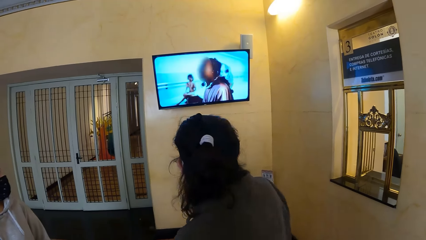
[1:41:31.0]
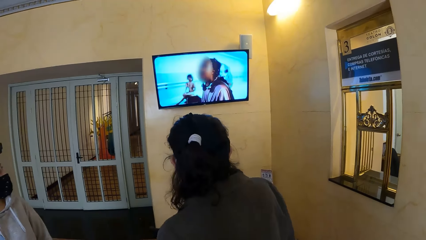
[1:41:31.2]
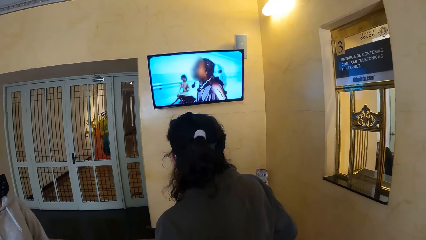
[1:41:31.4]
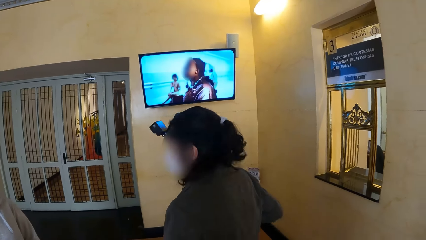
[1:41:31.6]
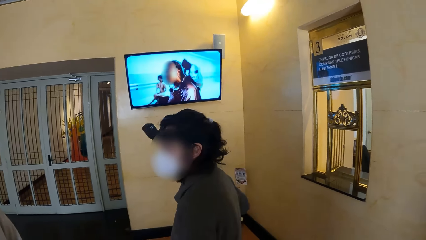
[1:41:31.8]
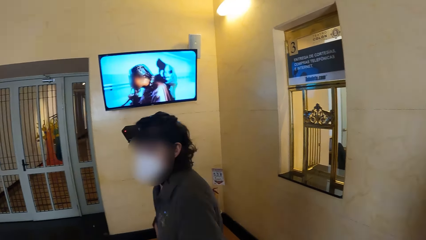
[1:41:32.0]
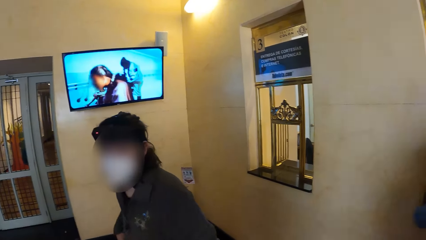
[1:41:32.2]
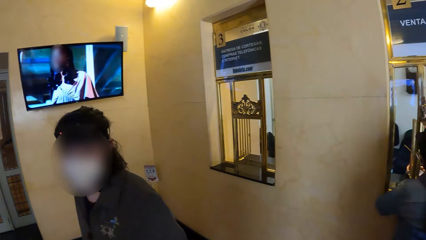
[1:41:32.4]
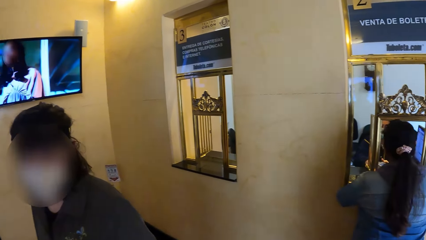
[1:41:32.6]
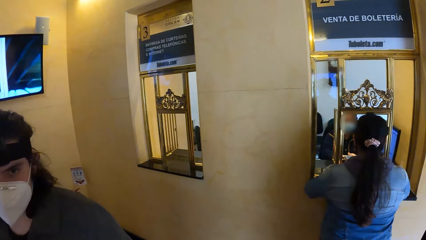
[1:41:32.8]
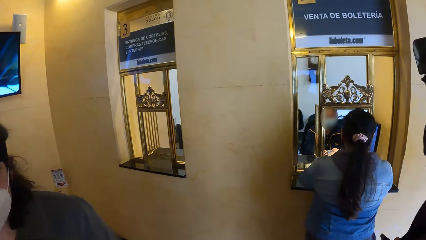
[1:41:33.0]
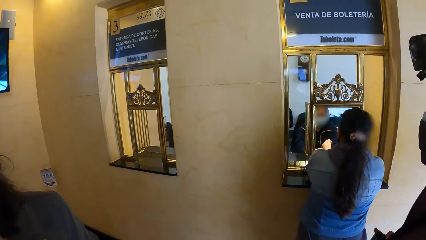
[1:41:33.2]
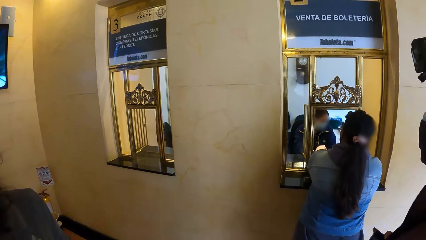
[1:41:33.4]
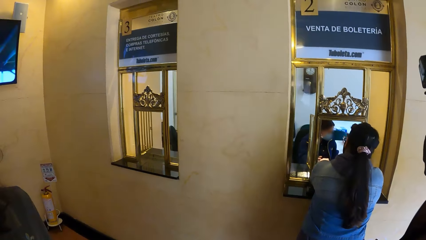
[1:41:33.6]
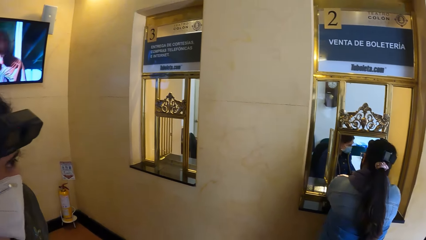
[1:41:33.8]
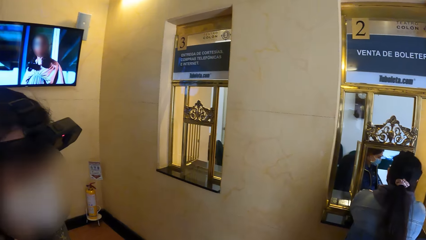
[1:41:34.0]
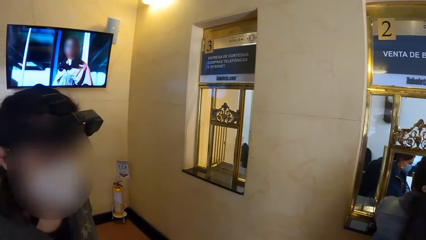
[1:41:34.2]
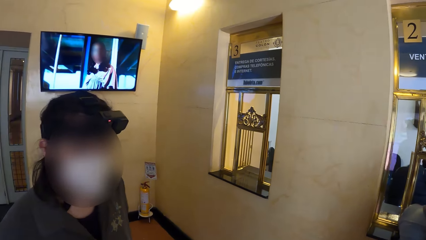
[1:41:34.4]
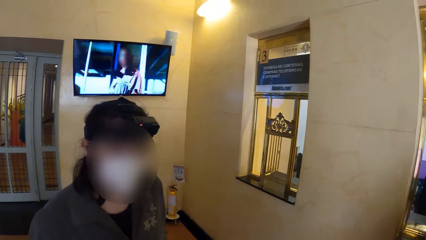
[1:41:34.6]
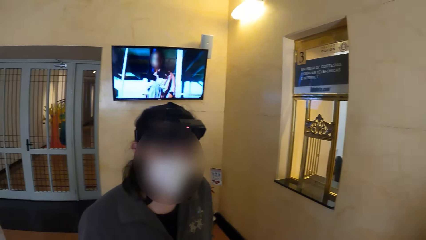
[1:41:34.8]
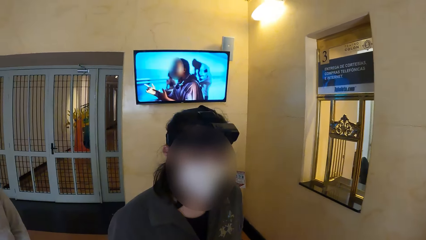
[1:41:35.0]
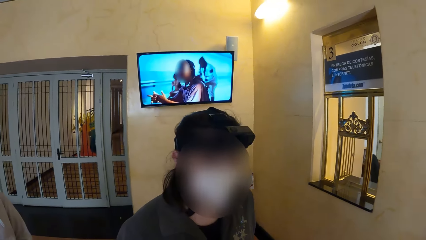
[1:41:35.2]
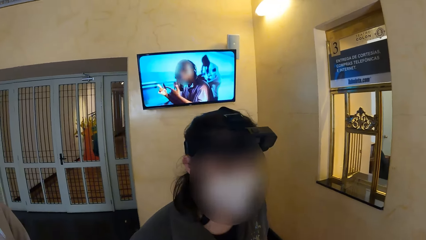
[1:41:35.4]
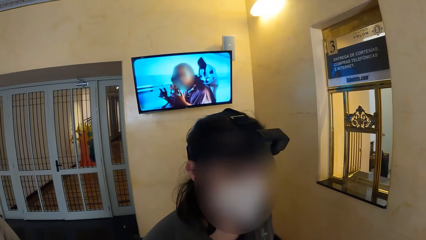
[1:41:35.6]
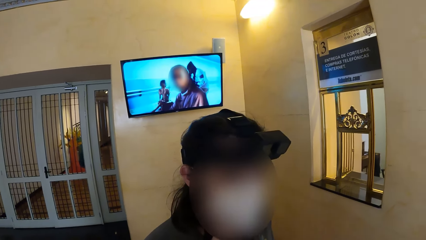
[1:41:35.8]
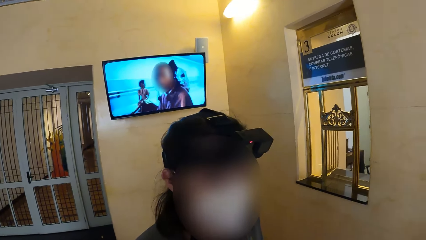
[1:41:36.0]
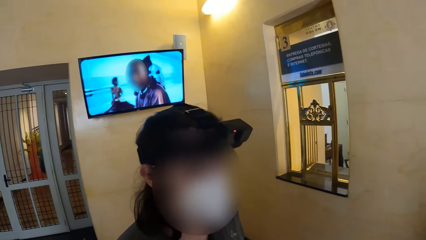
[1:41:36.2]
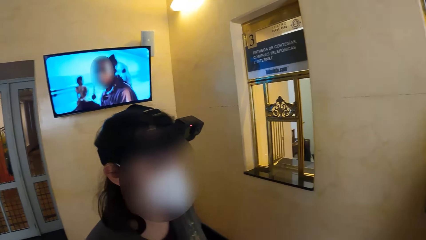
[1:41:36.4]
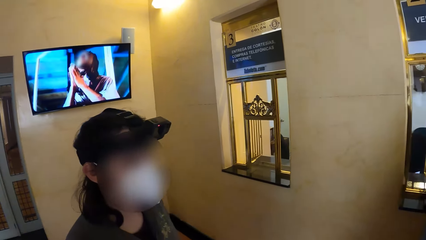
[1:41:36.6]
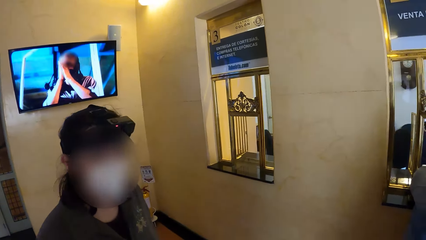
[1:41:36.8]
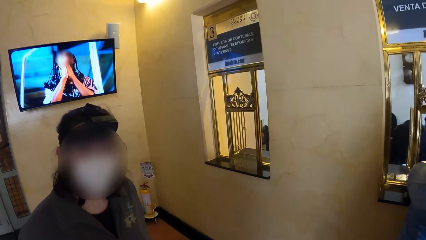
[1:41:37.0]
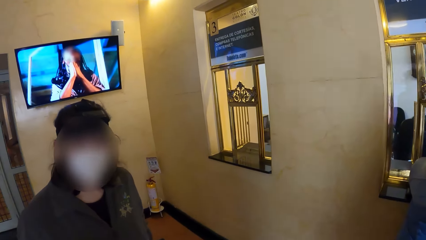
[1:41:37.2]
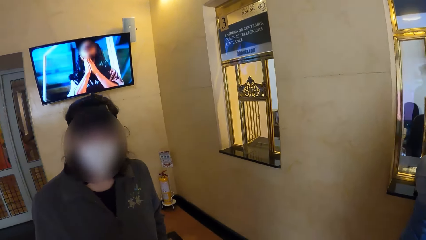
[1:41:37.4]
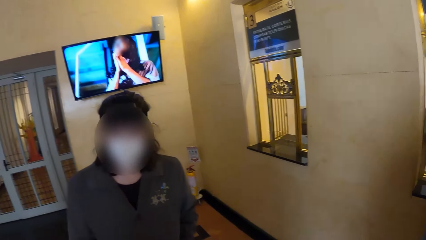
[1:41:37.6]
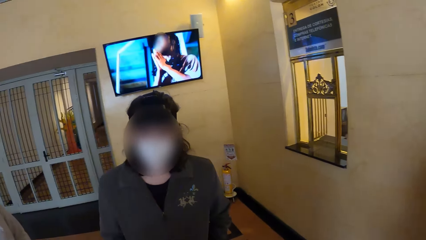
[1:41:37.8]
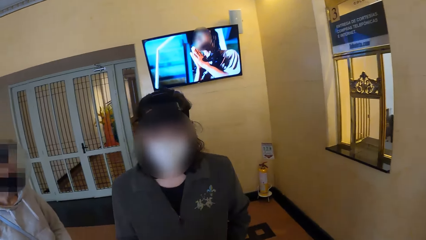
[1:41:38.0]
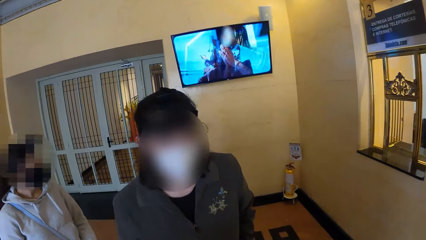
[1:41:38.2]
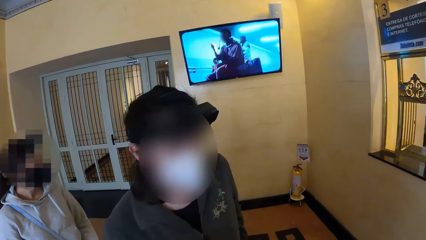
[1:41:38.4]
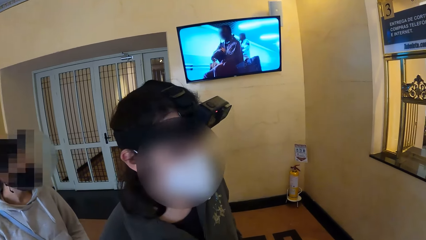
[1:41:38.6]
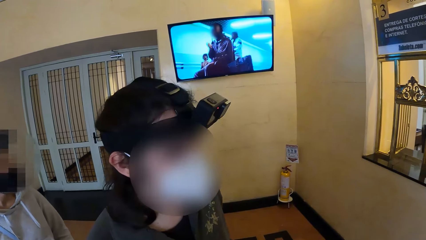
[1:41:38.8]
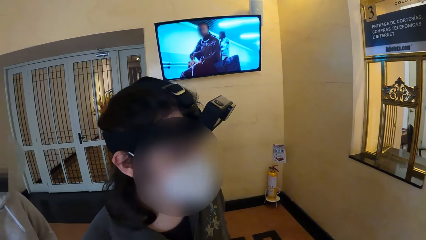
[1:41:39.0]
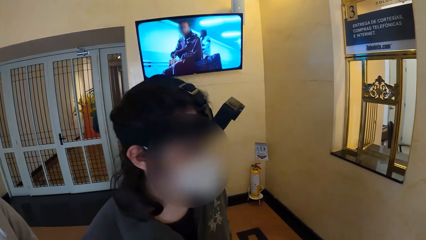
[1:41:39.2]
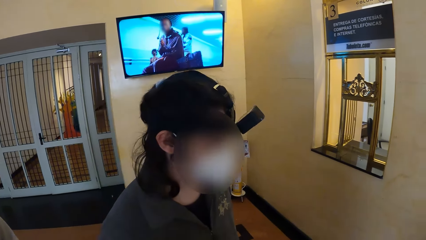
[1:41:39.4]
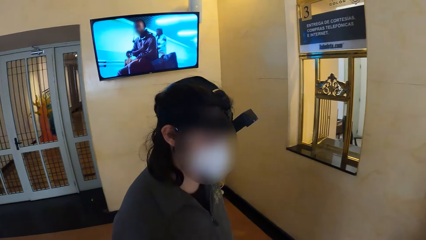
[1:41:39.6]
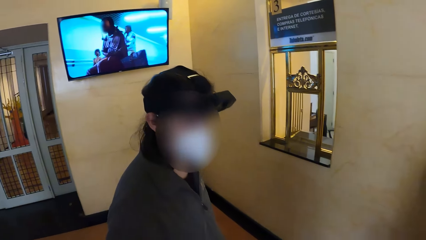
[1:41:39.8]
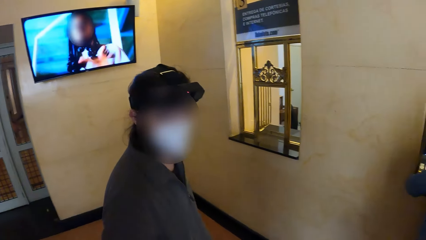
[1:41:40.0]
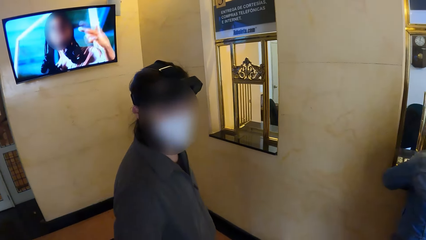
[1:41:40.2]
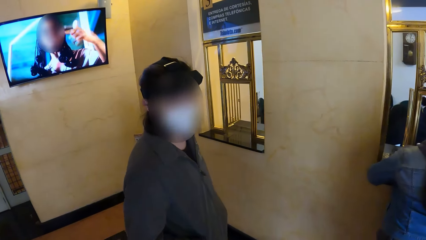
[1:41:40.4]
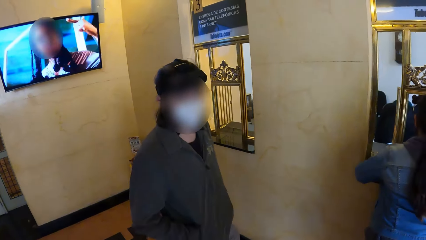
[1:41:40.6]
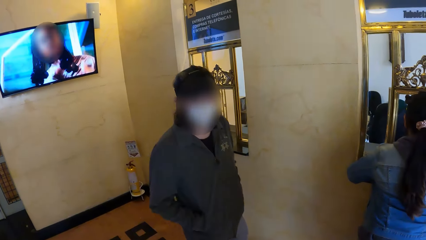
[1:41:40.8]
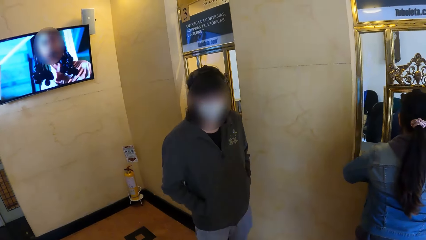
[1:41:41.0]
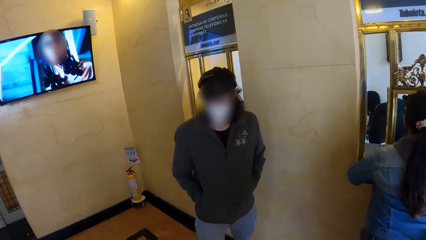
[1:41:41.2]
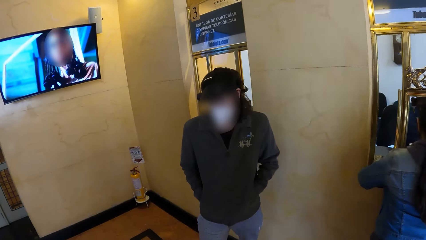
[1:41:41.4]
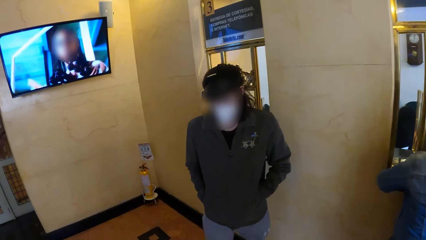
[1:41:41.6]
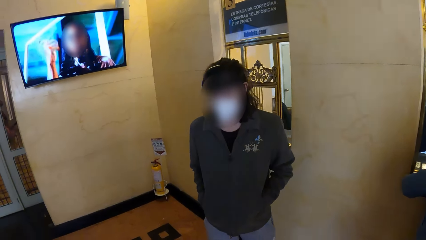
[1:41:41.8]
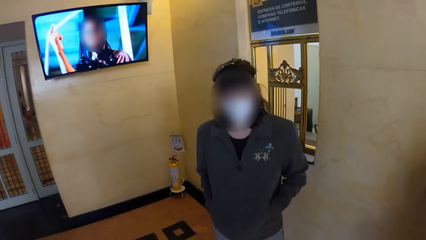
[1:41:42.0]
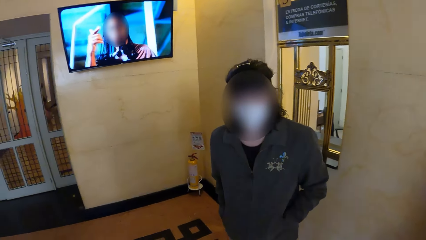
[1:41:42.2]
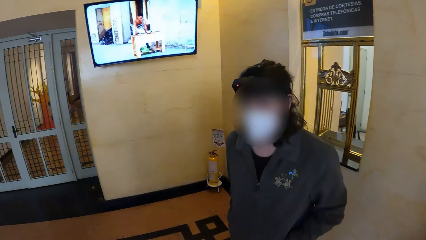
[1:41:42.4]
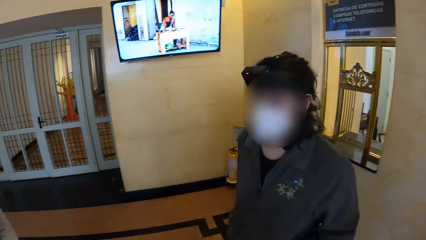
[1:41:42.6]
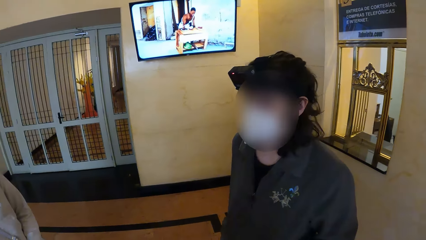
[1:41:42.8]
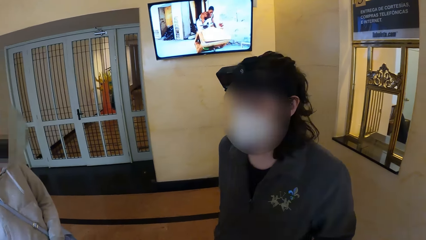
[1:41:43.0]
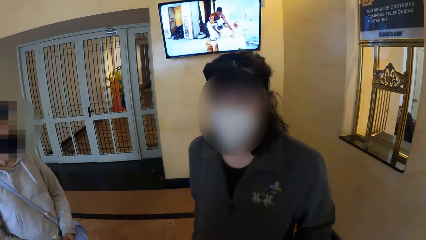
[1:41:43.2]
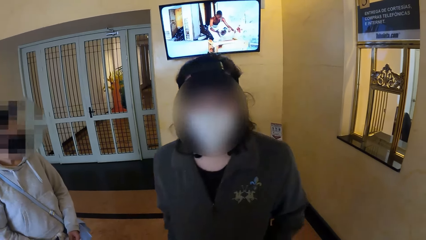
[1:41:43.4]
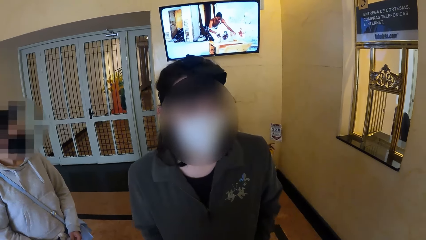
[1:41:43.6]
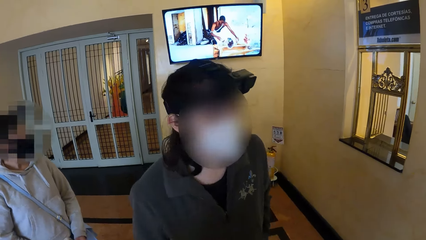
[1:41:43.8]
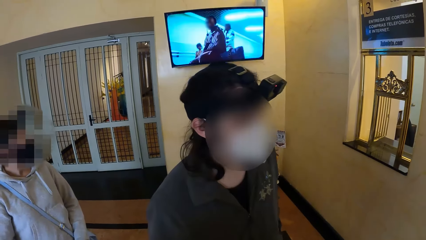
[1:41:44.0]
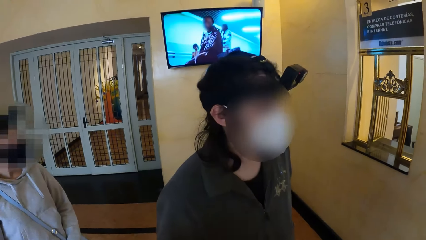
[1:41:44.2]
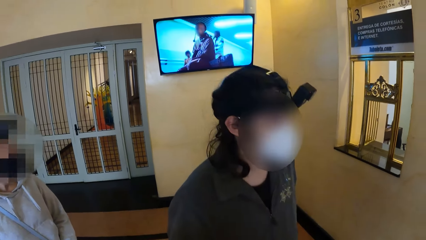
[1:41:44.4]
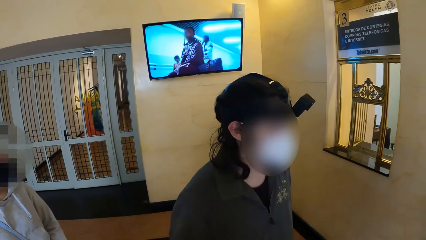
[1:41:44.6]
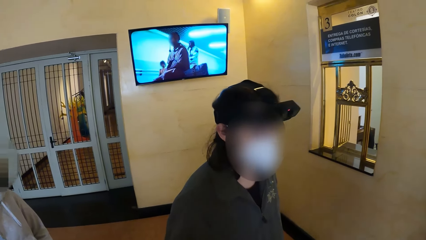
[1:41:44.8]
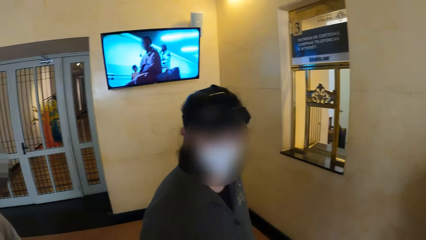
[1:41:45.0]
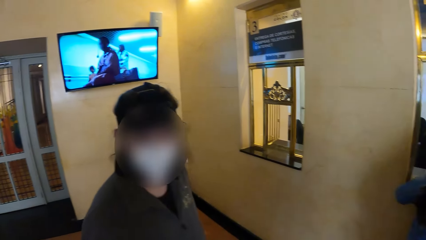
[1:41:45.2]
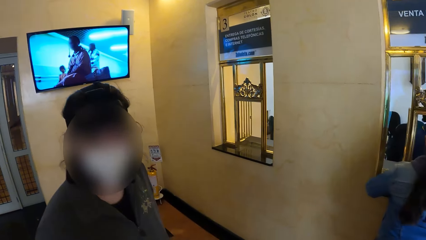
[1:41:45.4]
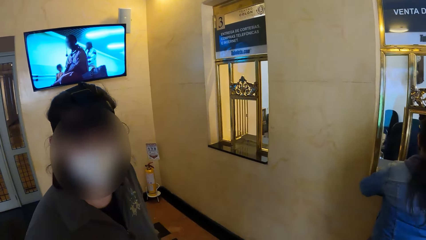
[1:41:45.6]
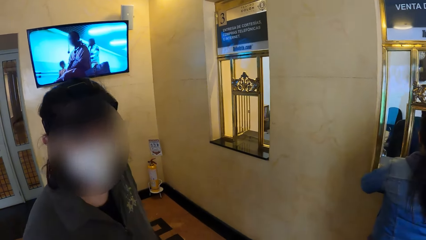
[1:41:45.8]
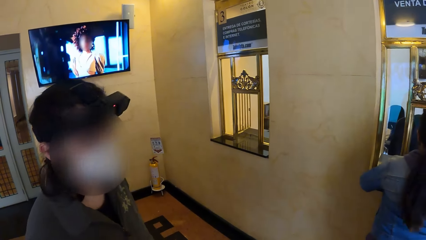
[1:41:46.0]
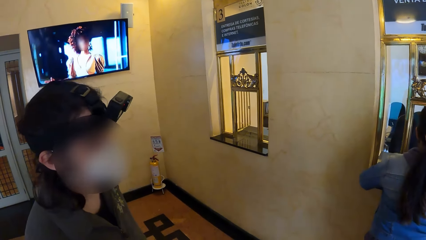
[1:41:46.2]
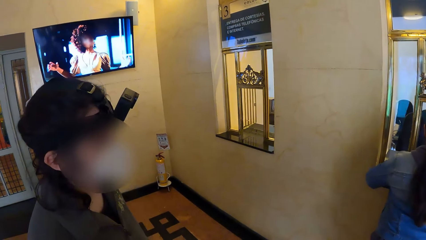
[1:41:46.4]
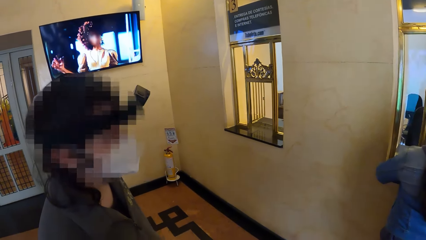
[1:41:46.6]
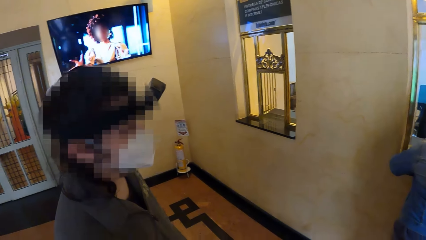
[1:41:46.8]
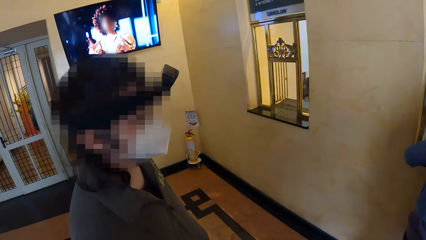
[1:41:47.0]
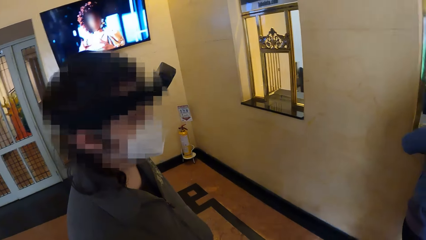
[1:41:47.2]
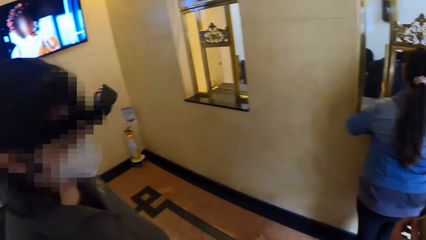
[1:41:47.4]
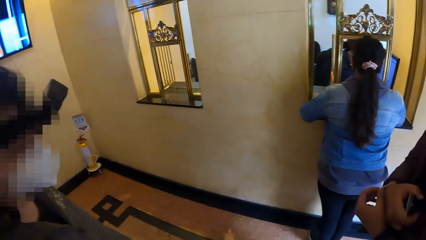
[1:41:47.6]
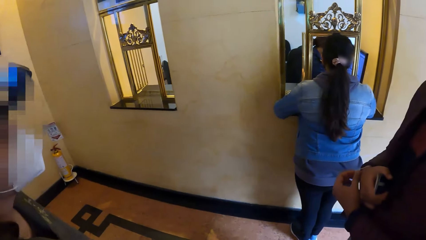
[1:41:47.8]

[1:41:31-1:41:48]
The camera wearer looks at a man. The man converses with the camera wearer. The camera wearer watches television on the wall.
